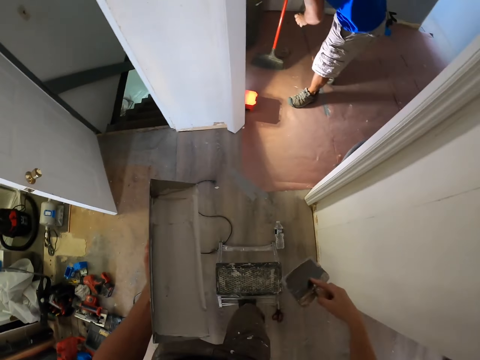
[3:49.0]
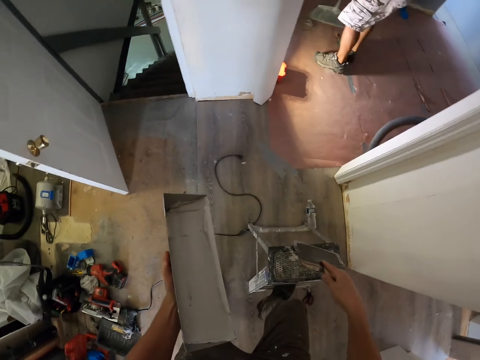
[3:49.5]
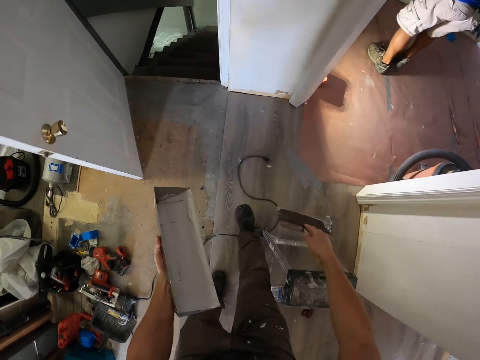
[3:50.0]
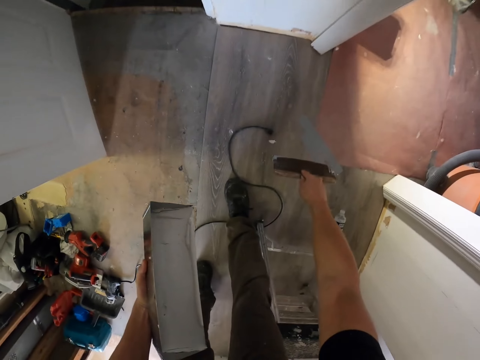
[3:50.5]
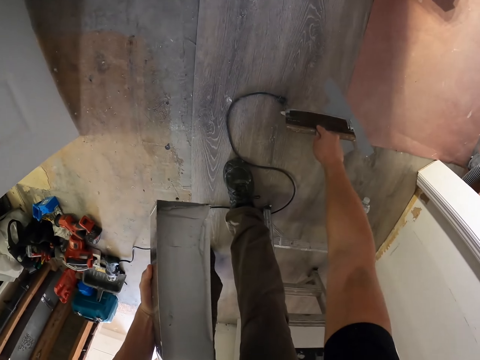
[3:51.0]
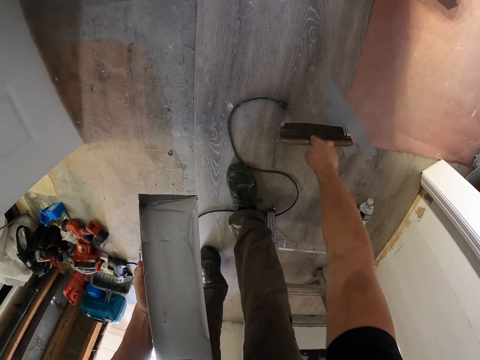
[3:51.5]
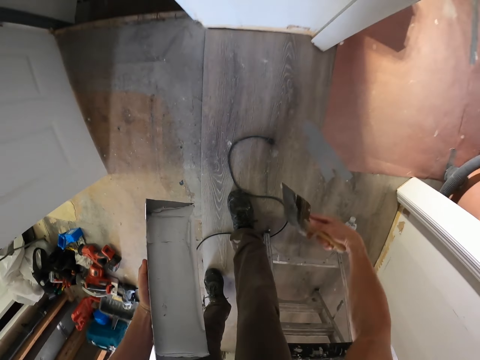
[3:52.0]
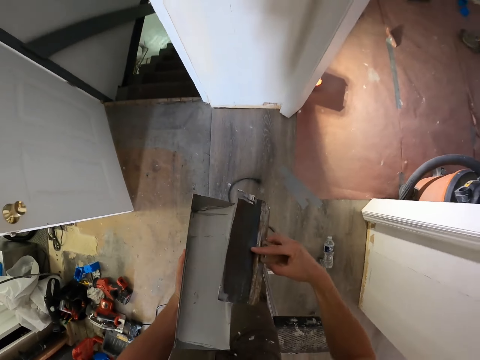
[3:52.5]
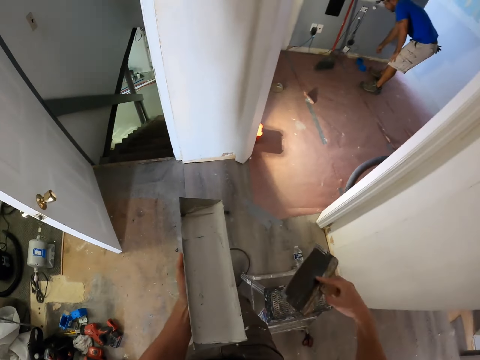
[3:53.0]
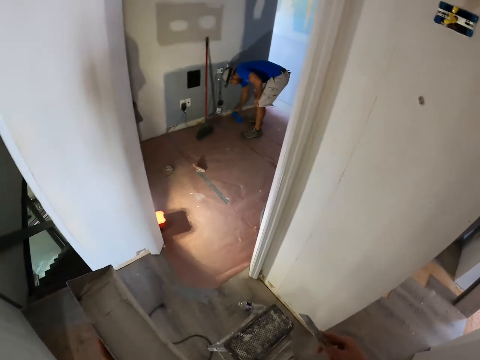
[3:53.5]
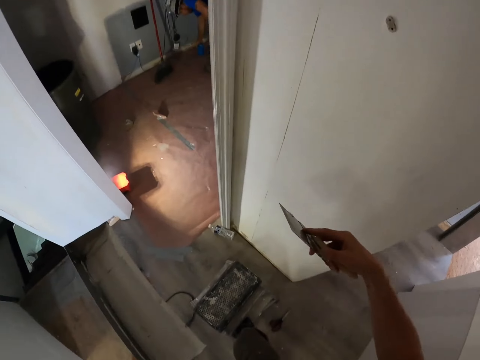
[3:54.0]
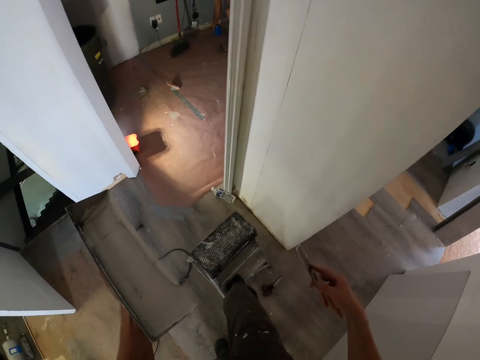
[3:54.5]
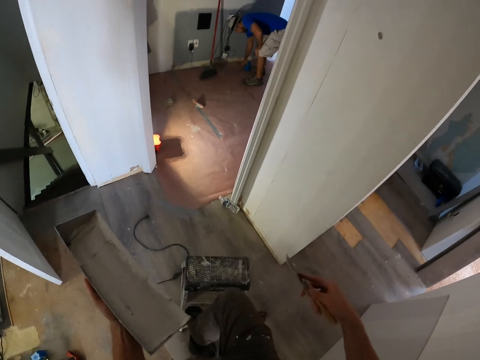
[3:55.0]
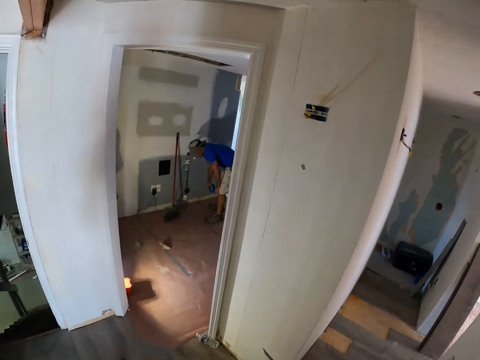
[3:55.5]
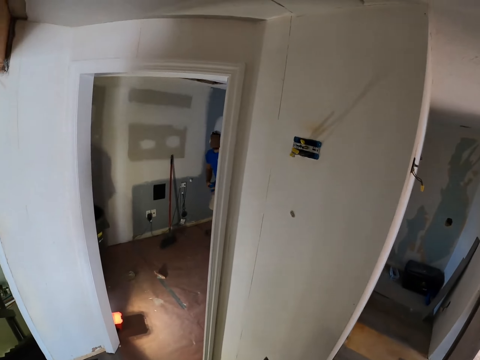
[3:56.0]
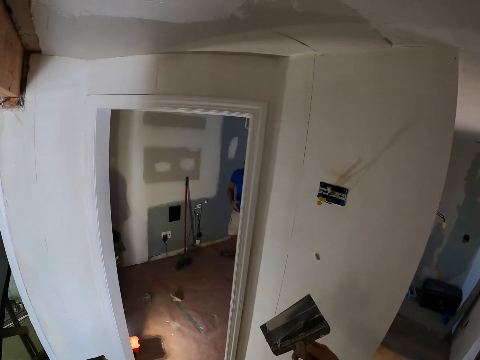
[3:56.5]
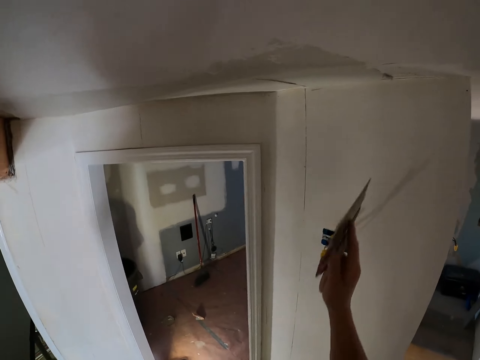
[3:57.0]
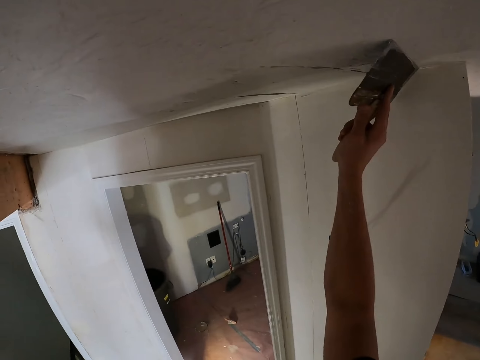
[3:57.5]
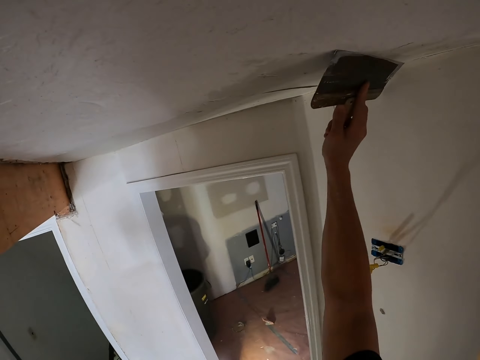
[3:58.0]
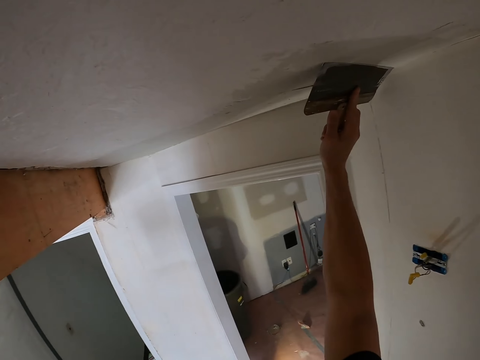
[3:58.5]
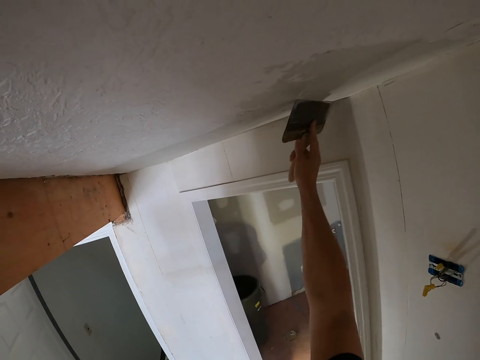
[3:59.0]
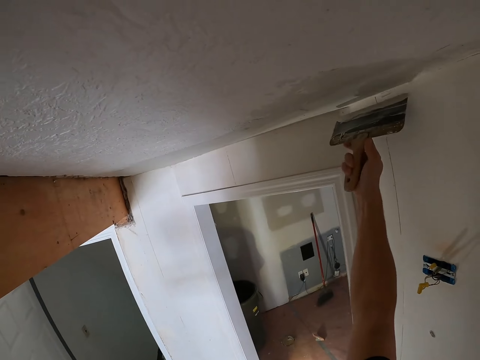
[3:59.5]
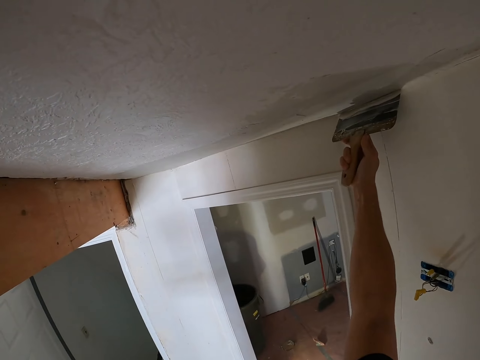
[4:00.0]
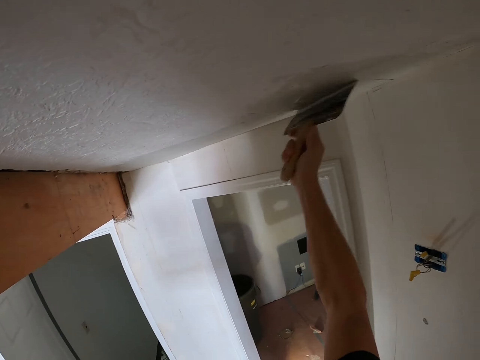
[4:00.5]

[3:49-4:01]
The camera wearer scoops the fallen paints on the floor. They wipe the trowel on the container. They return the paint to the metal container. They move the ladder stool on the floor and step on the ladder stool. They smear the paint on the ceiling board or wall.

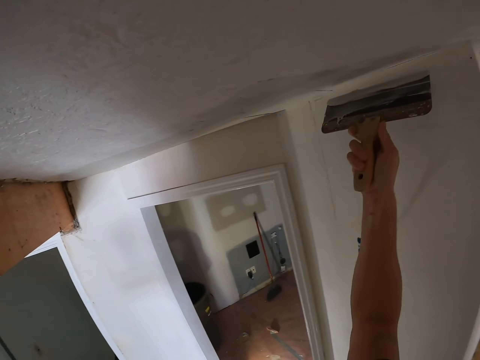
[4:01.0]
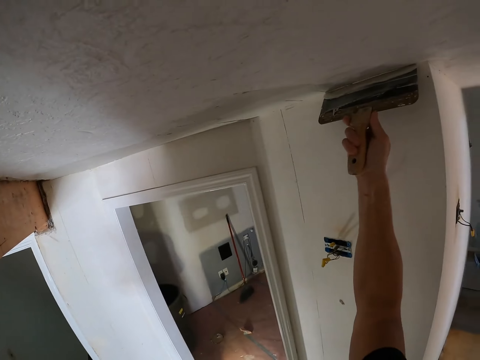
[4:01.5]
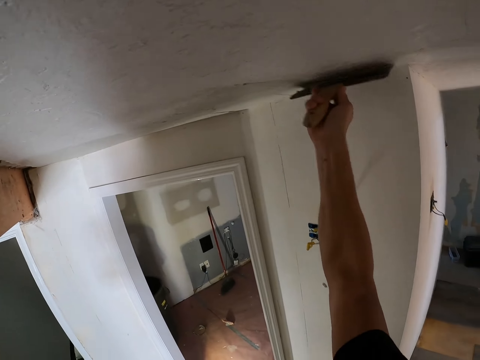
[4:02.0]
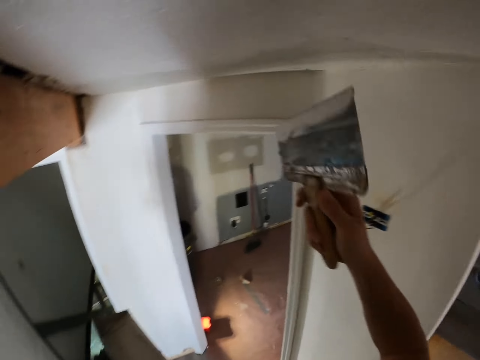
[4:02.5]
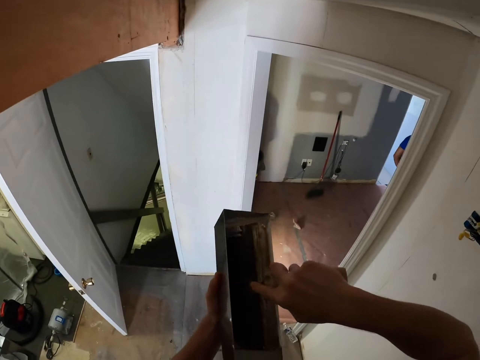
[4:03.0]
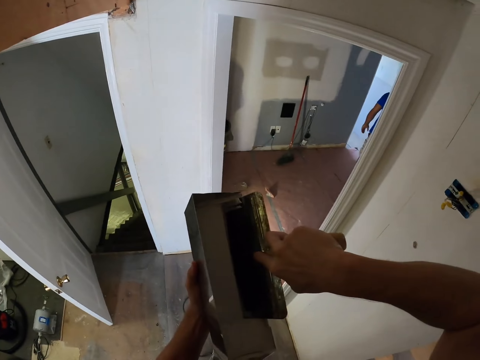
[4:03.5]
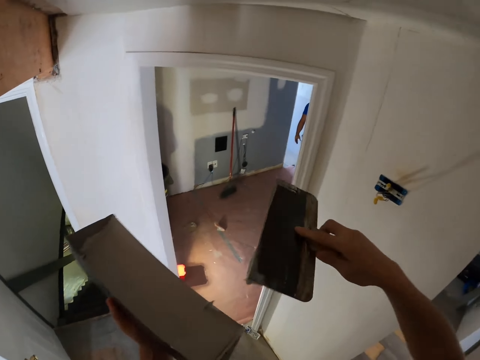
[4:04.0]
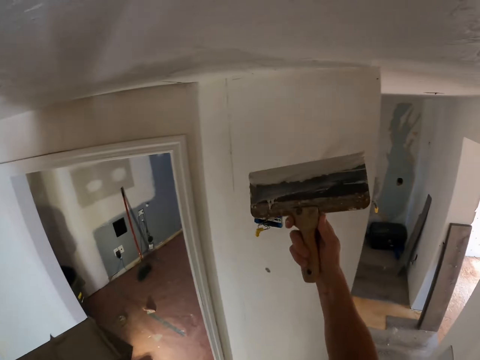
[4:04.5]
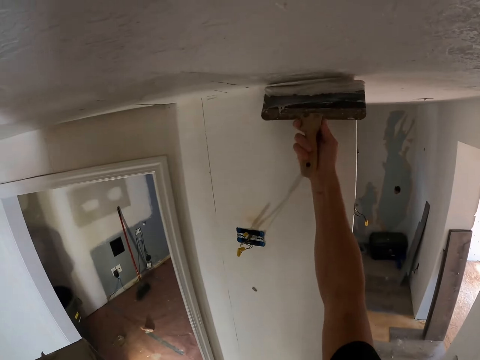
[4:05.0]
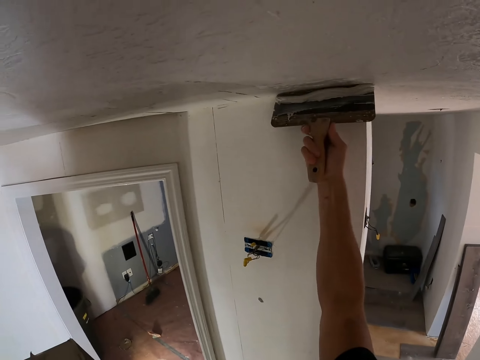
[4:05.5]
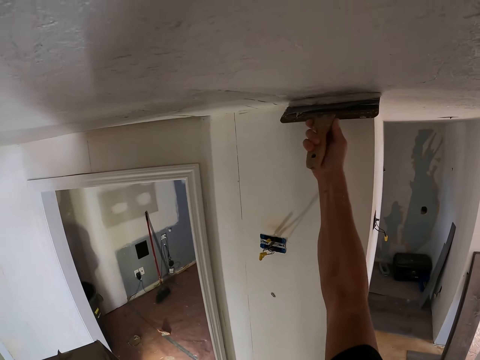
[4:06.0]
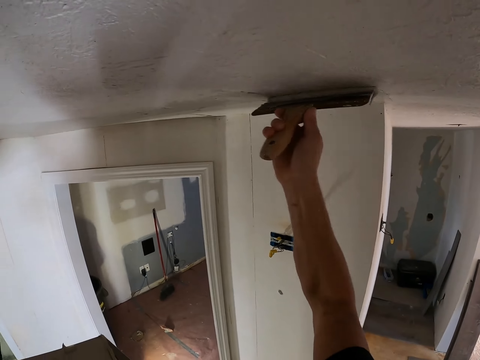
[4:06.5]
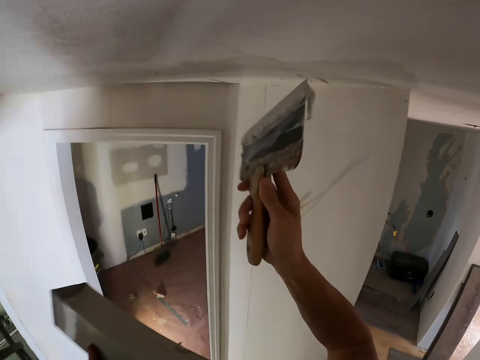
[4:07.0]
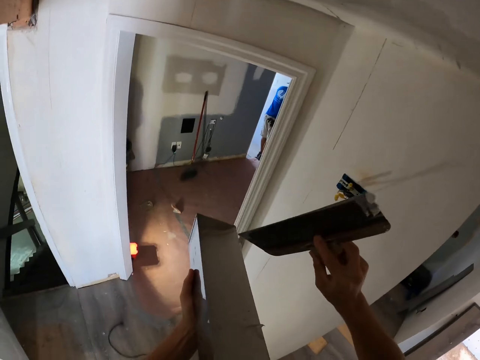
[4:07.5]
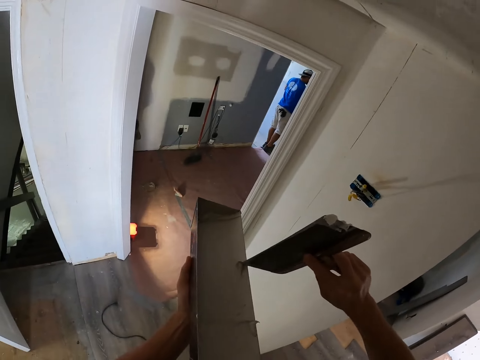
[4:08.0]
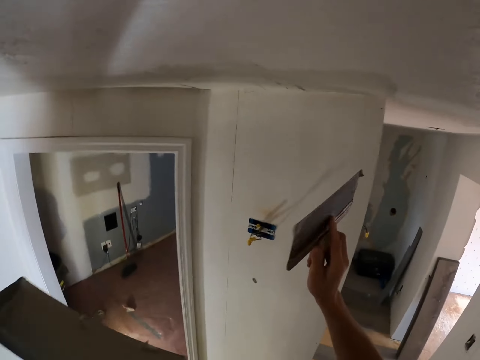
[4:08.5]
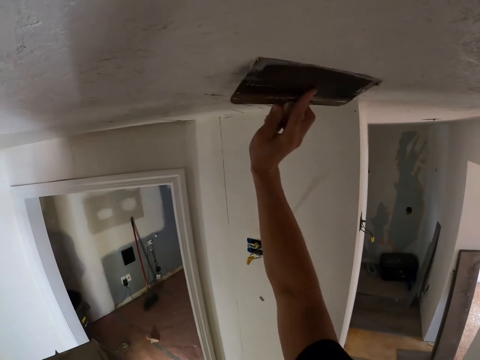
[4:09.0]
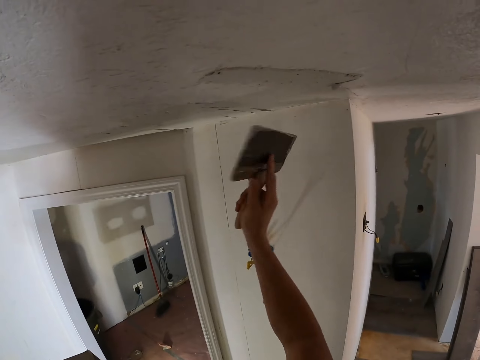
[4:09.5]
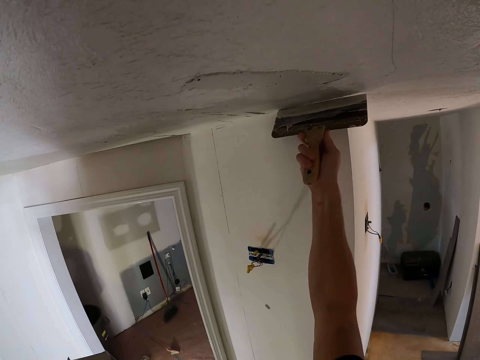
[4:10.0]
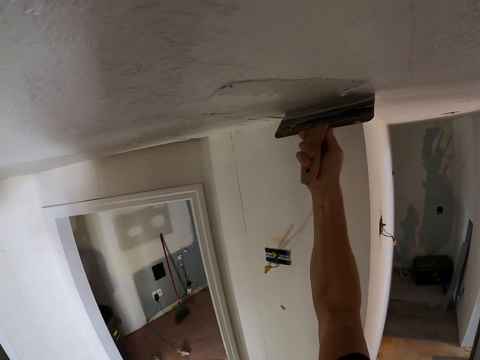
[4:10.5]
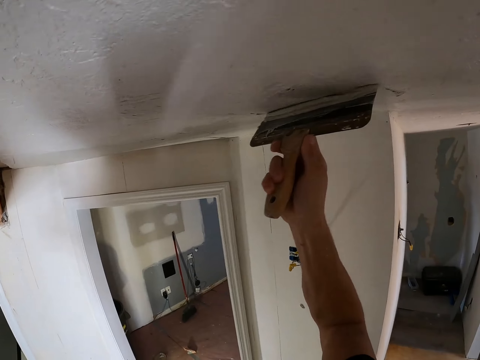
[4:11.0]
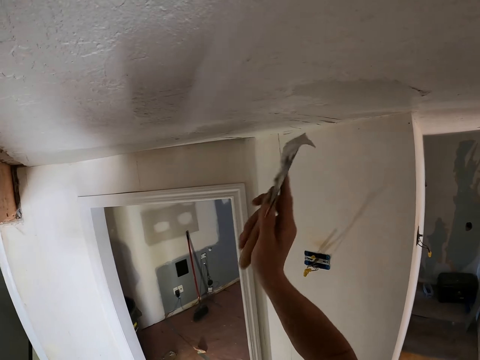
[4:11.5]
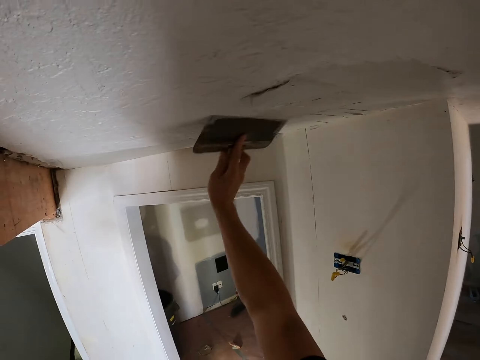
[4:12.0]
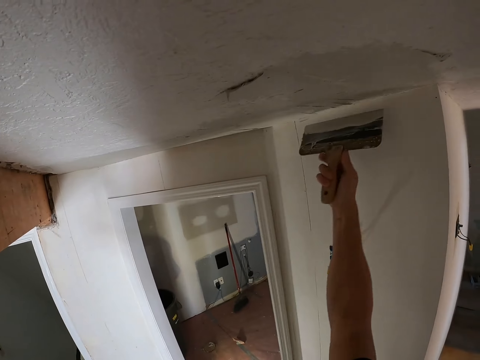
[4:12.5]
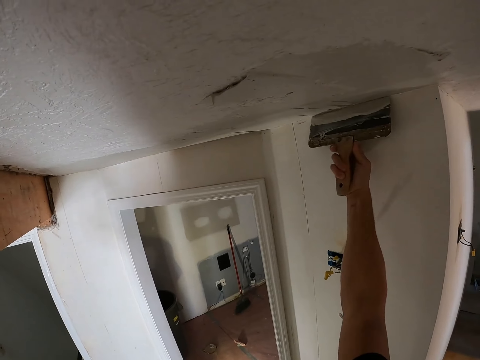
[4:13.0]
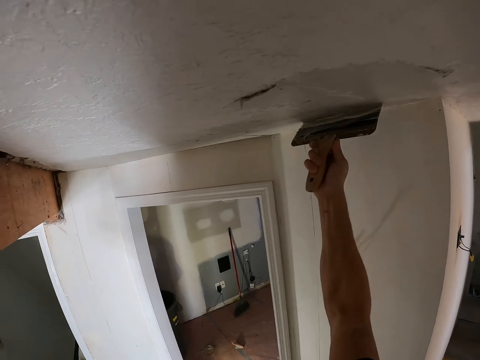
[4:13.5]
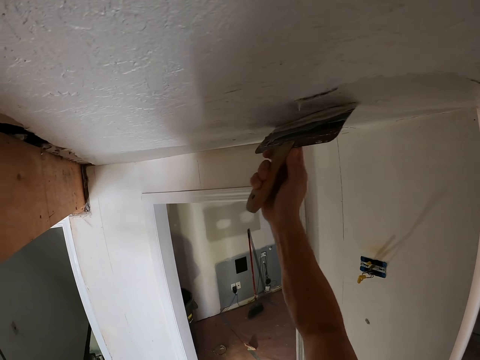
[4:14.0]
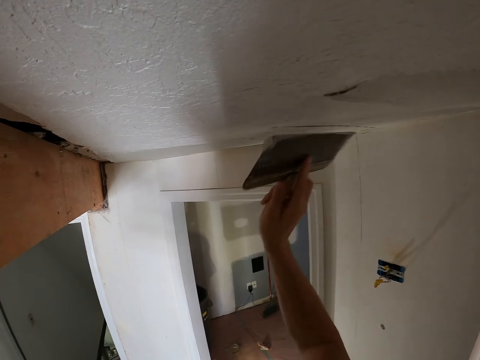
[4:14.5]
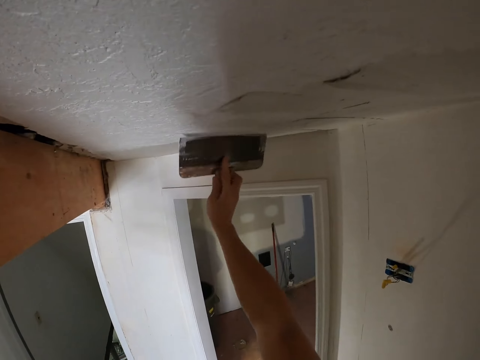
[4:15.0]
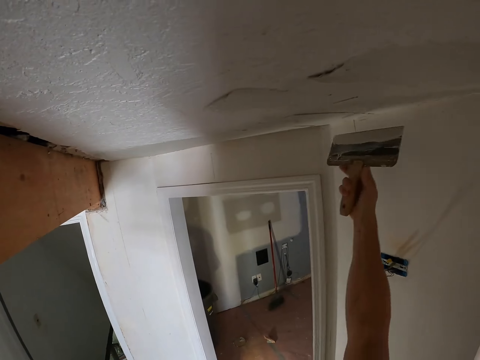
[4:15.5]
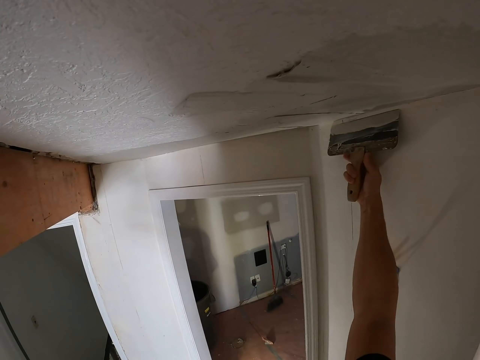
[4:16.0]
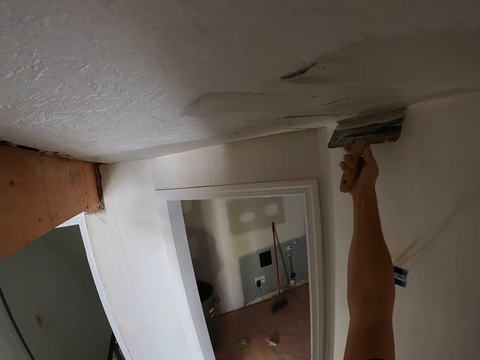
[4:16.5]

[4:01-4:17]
The camera wearer scoops the paints on the floor. They paint the wall. They drop a paint in the container. They paint the wall.
